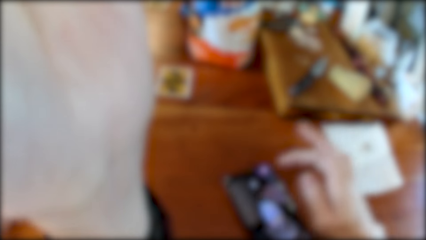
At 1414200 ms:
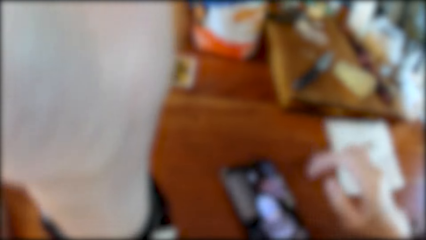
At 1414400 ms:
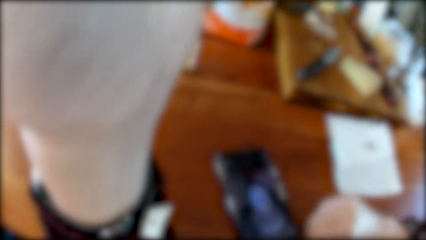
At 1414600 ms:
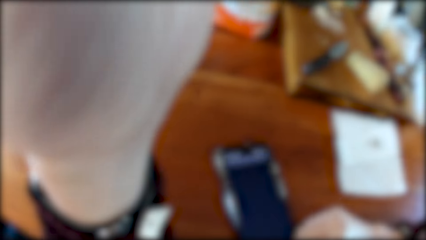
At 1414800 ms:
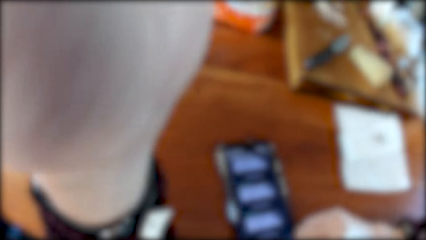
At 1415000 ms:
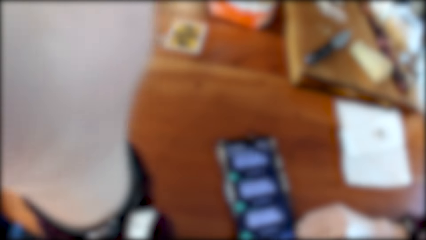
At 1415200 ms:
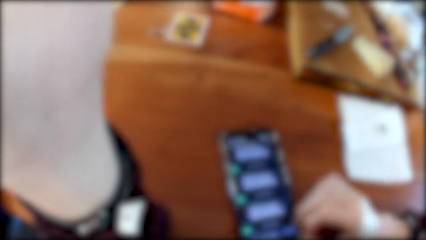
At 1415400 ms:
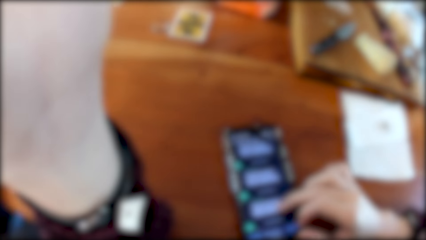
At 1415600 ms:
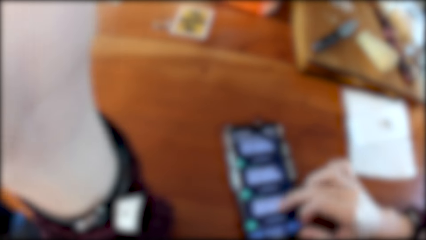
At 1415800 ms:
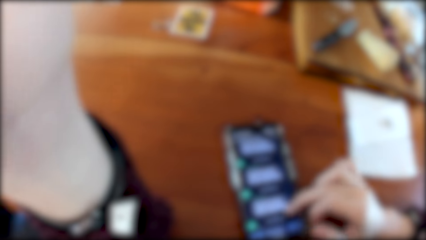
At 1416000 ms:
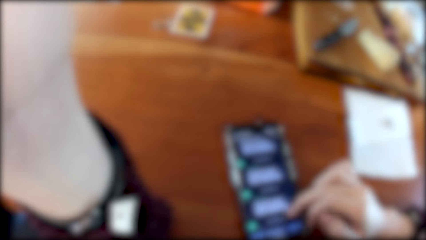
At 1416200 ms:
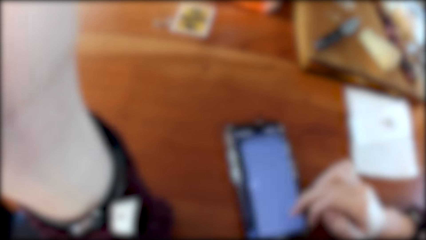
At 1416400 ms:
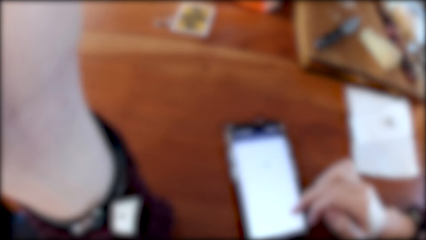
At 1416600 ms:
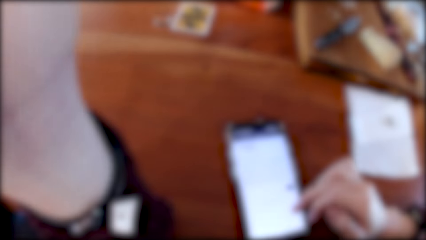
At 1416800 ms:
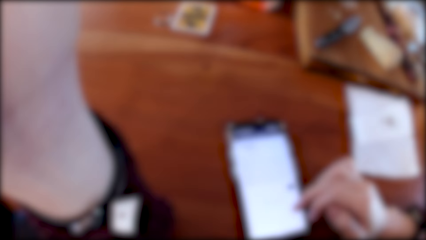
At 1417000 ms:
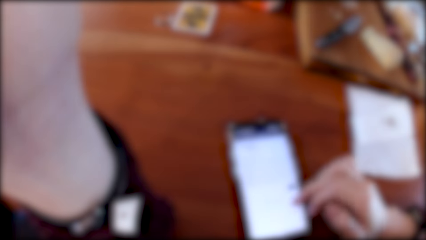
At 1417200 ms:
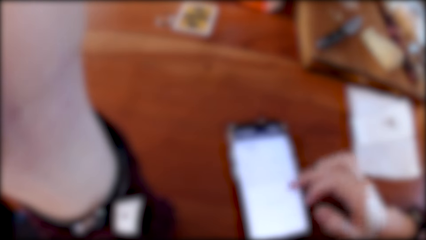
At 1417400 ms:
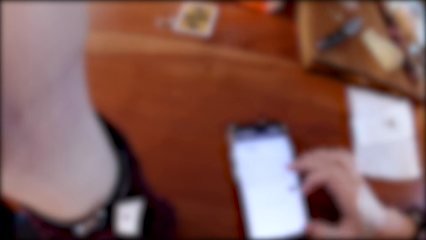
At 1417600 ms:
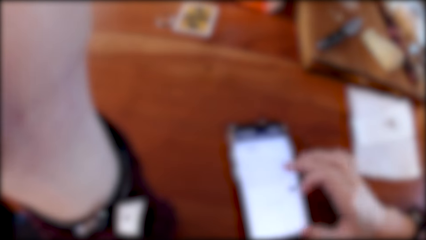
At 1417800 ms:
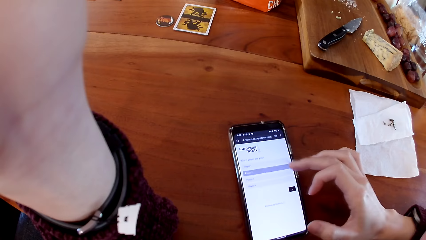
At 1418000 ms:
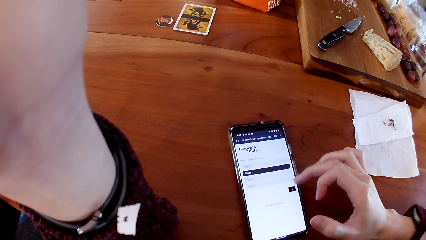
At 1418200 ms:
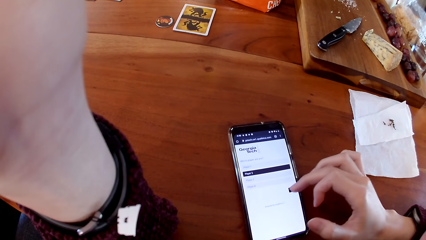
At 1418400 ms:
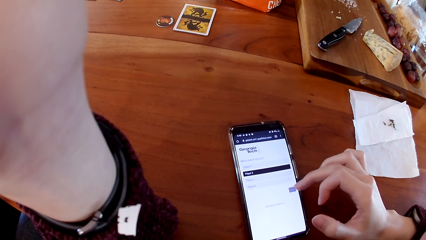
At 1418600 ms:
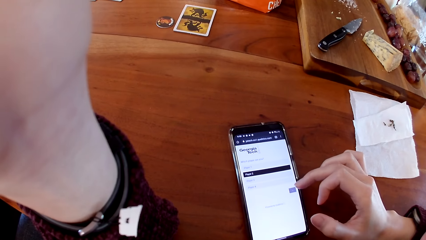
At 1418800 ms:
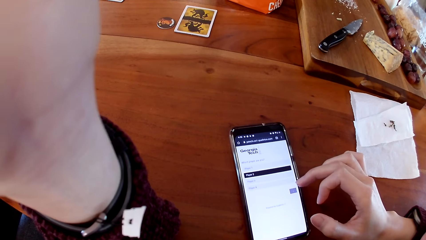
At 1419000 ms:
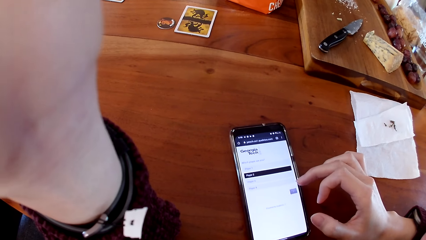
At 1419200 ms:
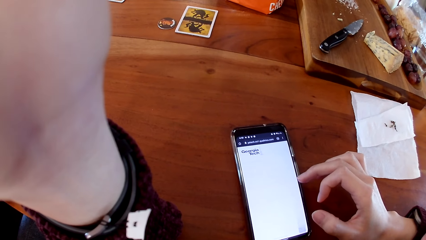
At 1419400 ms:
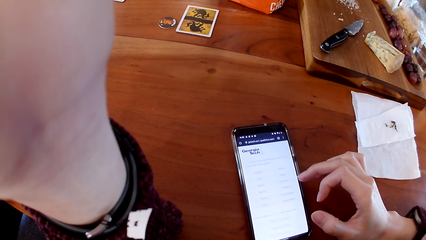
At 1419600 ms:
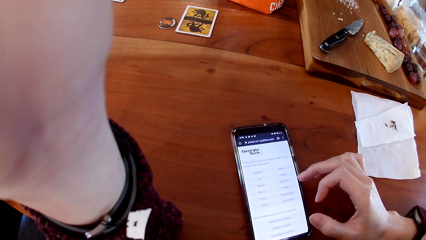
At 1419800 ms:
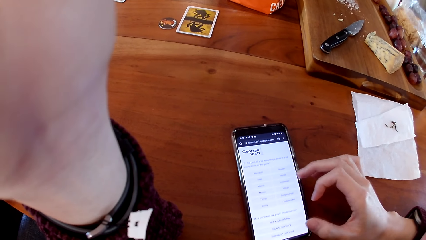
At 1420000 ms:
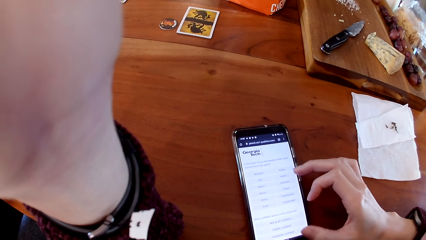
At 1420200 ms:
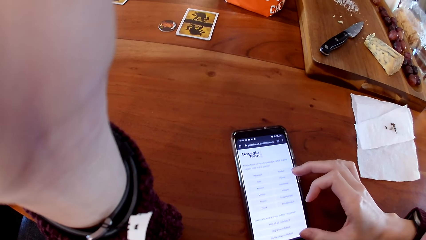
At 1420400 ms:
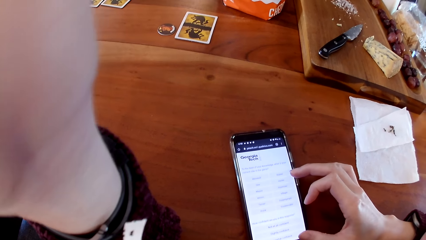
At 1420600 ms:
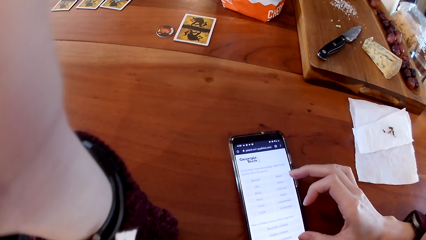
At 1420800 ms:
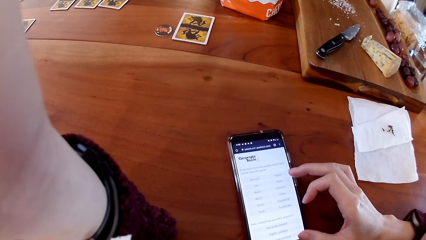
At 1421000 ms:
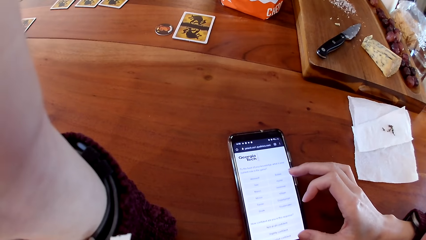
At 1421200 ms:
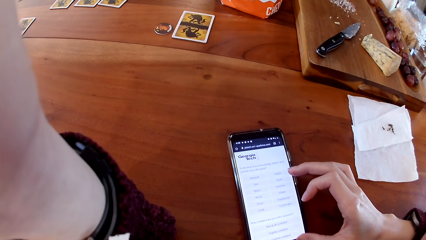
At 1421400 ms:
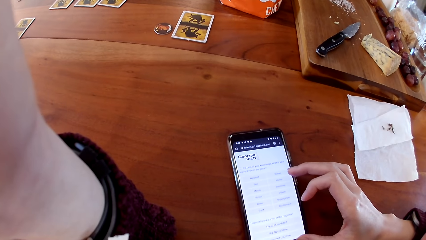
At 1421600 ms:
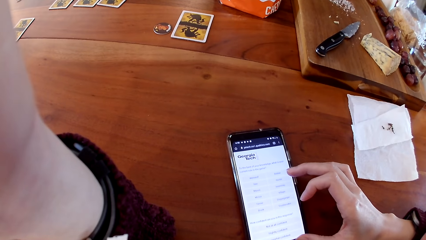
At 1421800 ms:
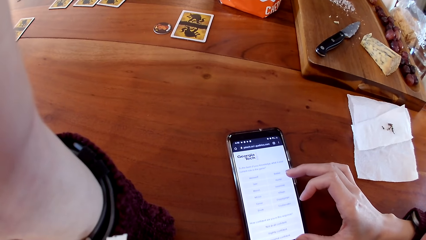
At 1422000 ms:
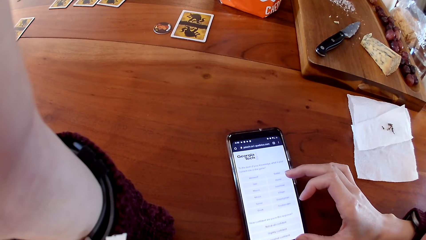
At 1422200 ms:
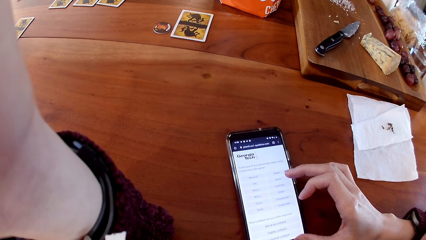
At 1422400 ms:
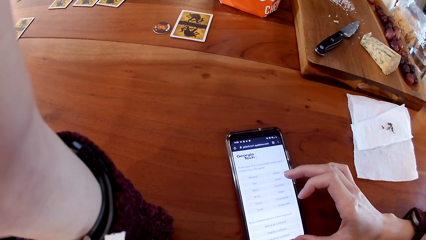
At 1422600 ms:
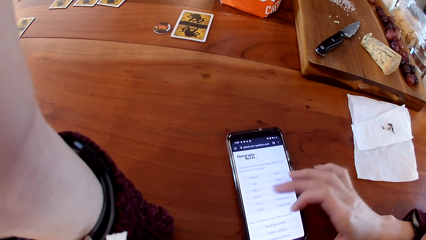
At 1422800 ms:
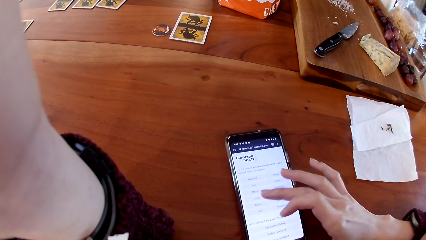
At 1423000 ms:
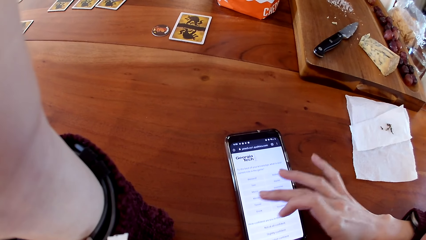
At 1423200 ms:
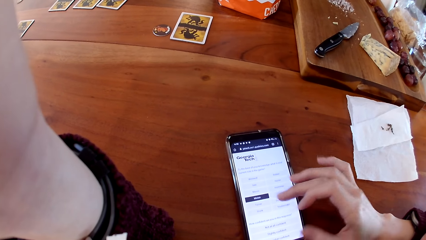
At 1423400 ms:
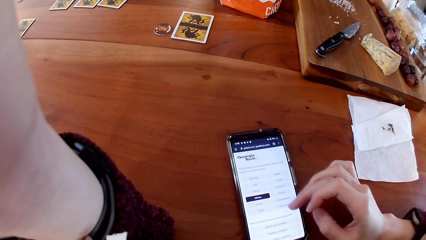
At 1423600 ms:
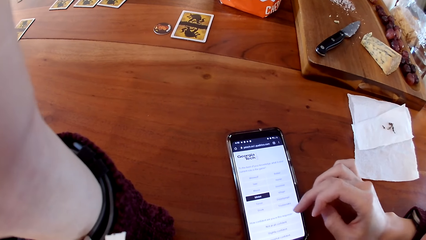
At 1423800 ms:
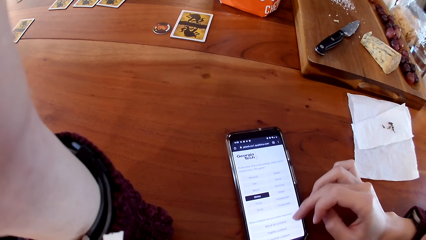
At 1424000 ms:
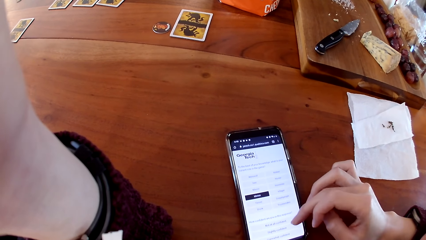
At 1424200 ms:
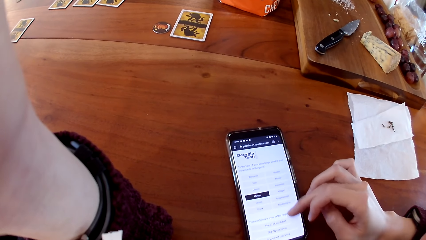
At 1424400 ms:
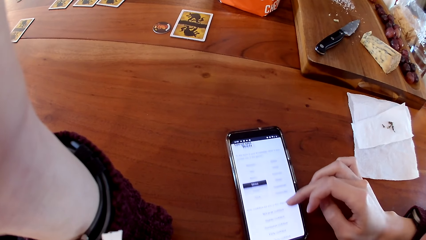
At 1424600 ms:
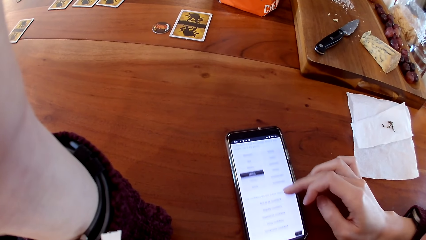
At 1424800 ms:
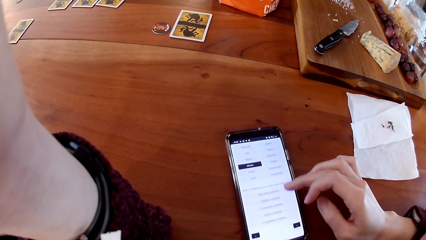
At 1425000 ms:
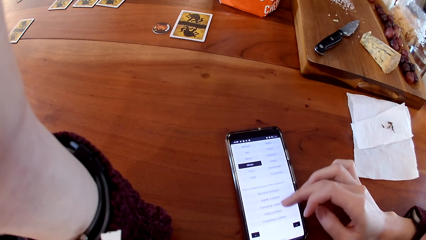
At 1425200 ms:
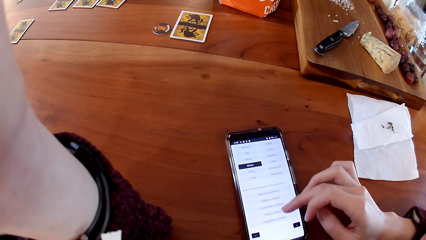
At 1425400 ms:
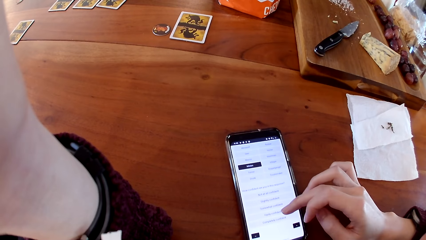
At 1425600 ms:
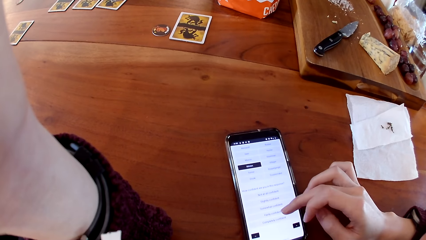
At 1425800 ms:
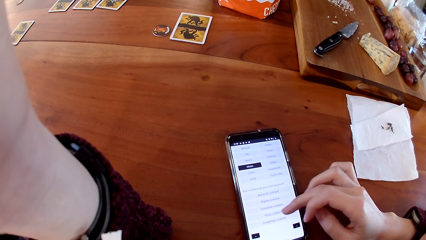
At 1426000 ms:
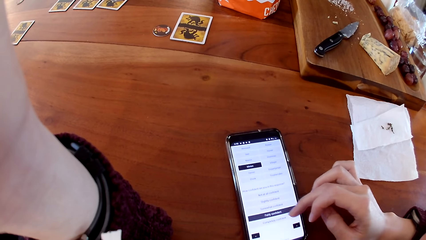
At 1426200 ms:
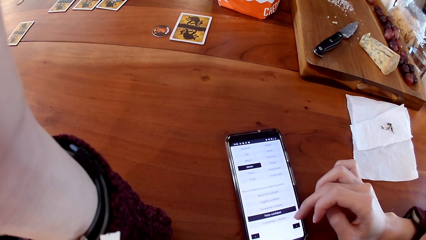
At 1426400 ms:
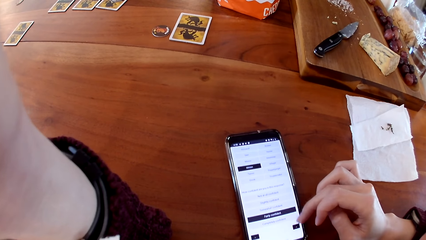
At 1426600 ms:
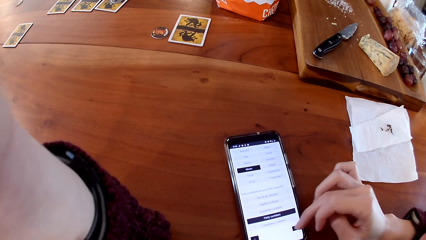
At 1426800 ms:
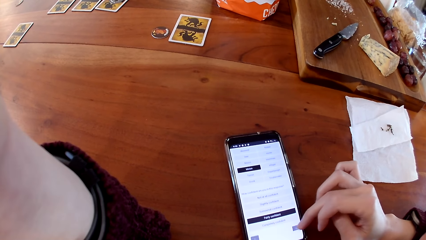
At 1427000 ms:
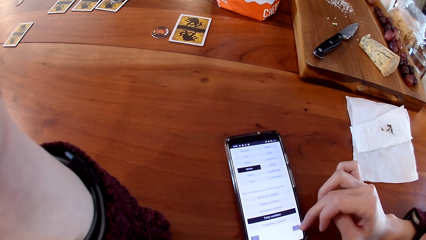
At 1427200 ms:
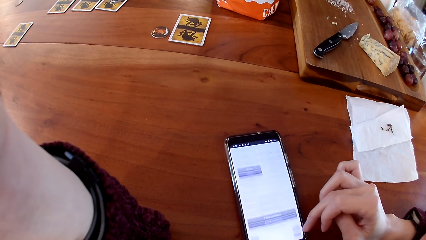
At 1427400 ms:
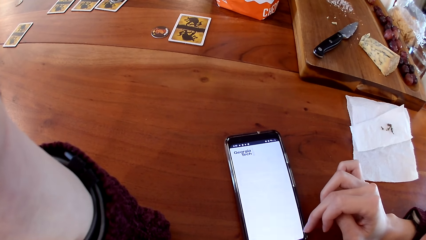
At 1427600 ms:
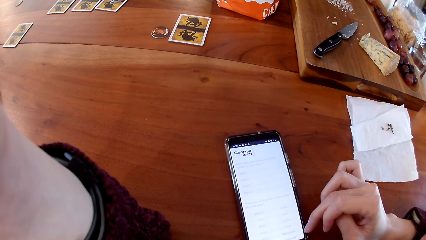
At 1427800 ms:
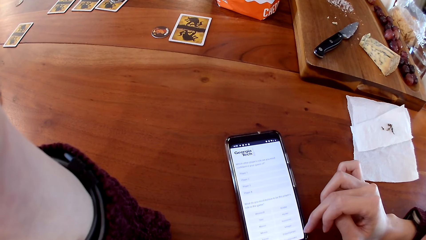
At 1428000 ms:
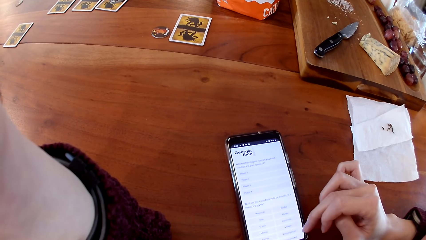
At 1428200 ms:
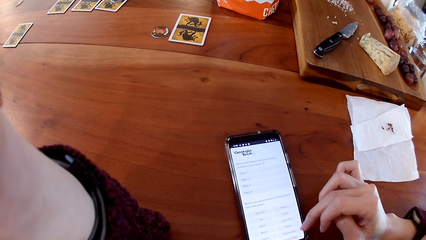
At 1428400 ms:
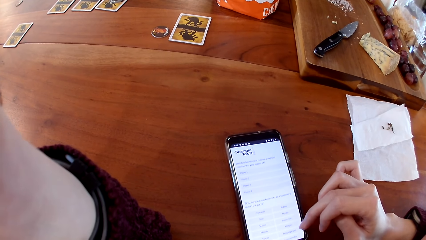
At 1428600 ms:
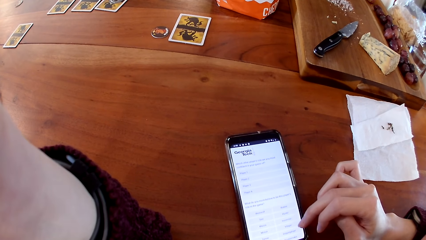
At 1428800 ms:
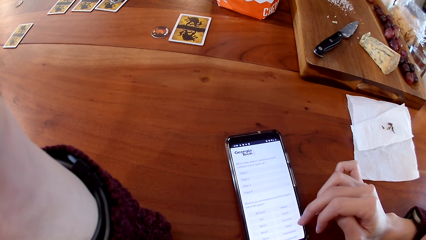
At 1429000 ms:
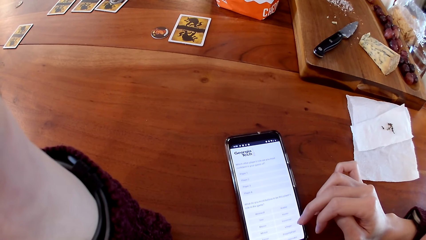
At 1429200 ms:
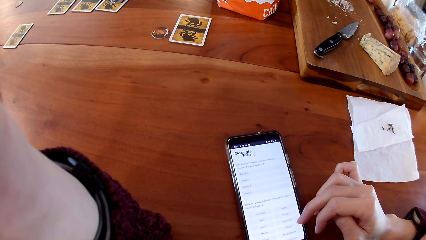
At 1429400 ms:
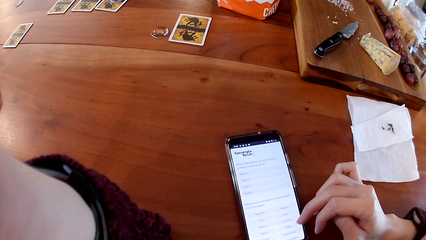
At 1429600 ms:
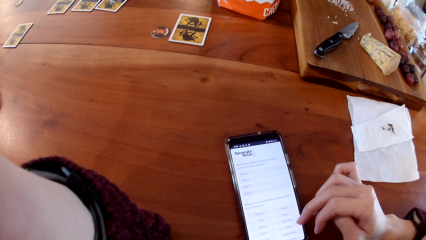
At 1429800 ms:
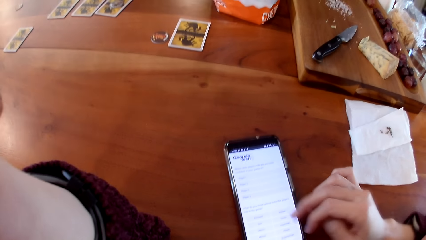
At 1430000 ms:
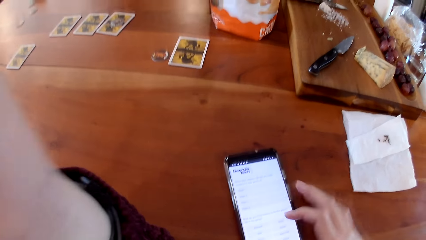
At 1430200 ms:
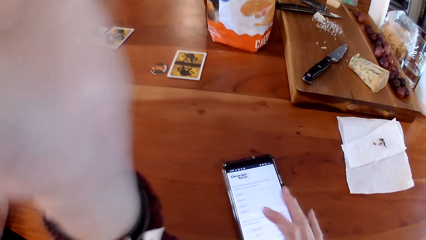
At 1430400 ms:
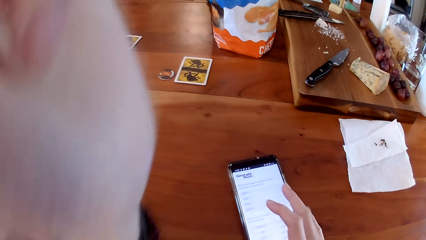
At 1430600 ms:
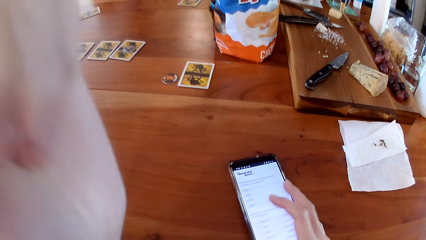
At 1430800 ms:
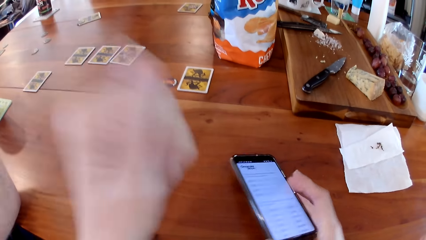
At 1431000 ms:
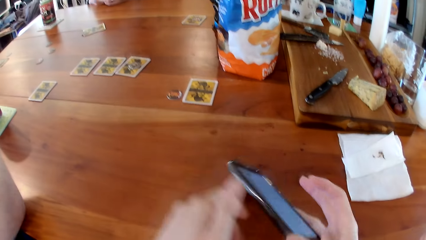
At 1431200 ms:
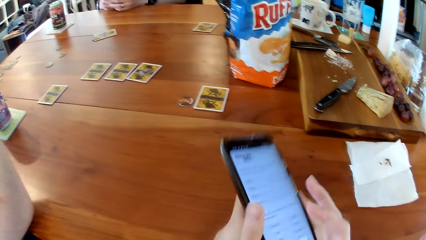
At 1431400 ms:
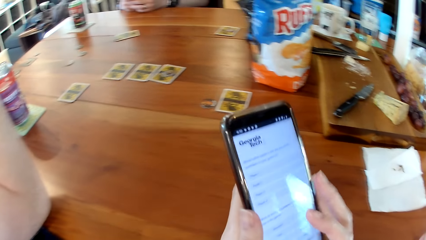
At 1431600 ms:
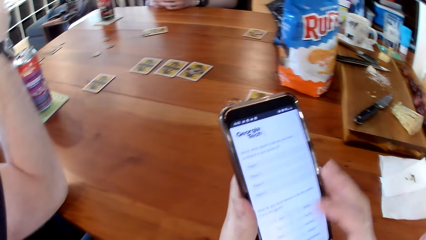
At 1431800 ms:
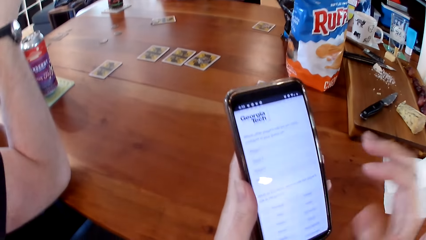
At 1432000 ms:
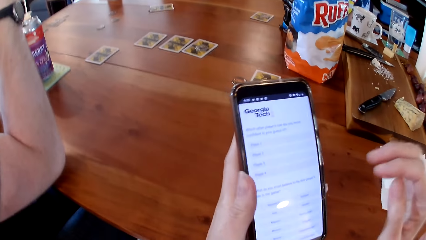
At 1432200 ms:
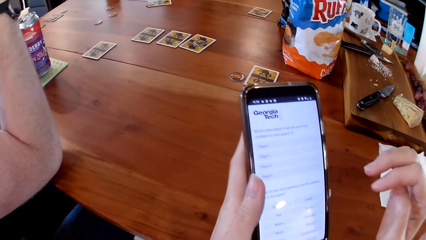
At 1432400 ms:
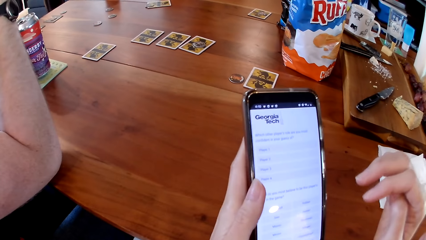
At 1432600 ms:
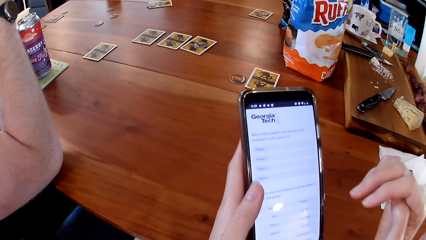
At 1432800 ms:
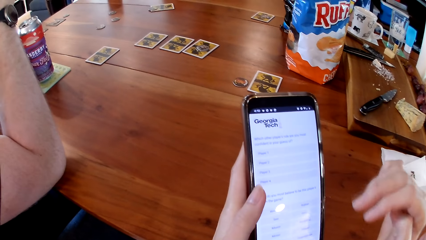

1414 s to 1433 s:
The camera wearer operates on her phone. She picks up the phone from the table with her right hand. She passes the phone in her right hand to her left hand.
